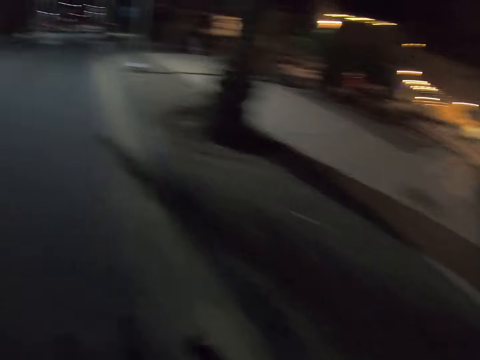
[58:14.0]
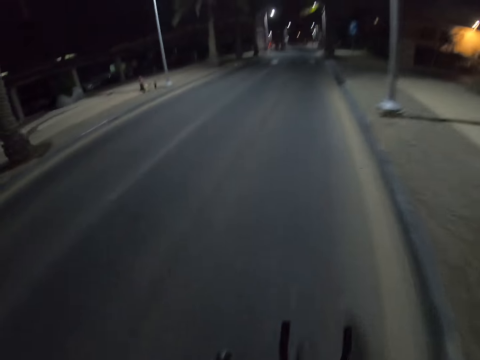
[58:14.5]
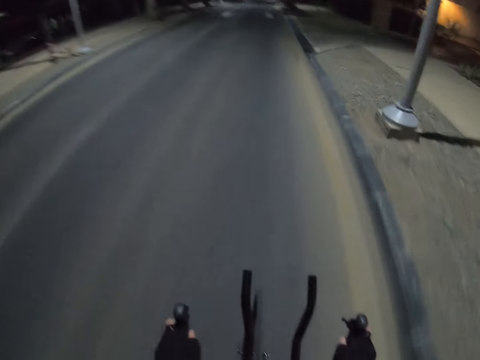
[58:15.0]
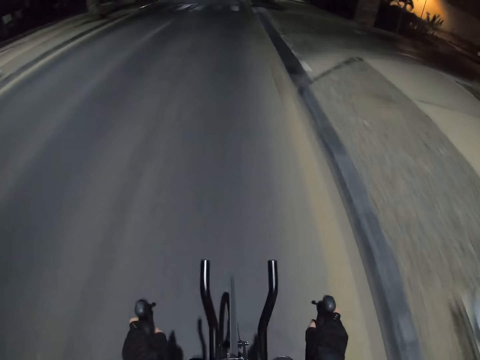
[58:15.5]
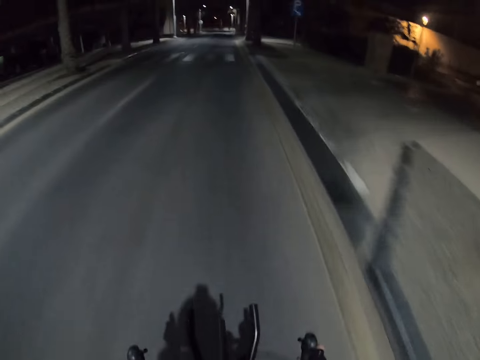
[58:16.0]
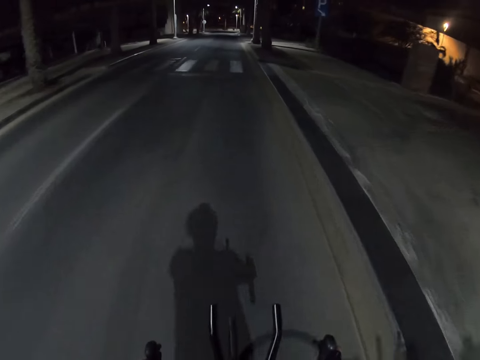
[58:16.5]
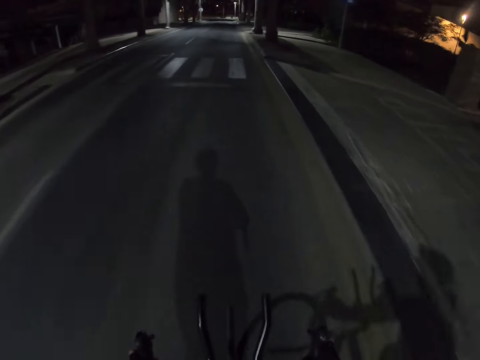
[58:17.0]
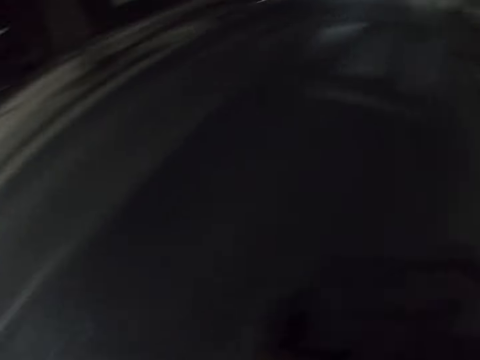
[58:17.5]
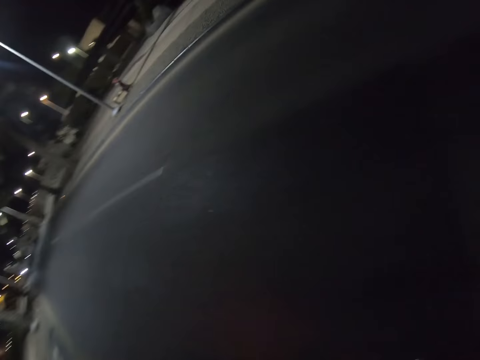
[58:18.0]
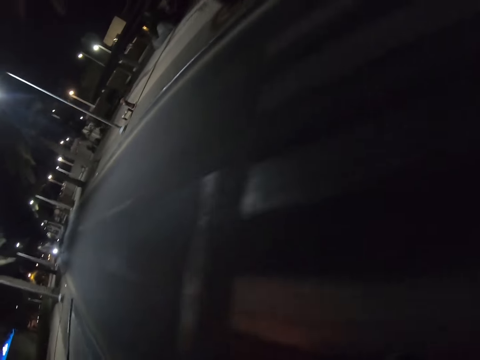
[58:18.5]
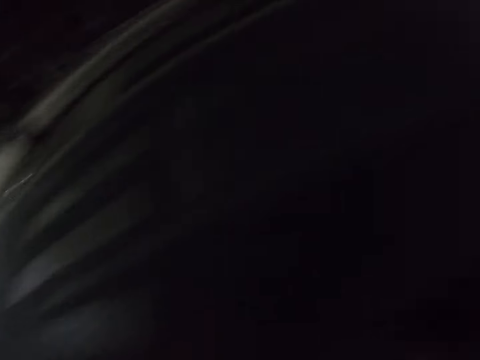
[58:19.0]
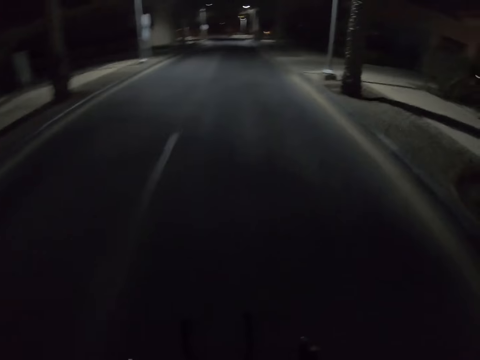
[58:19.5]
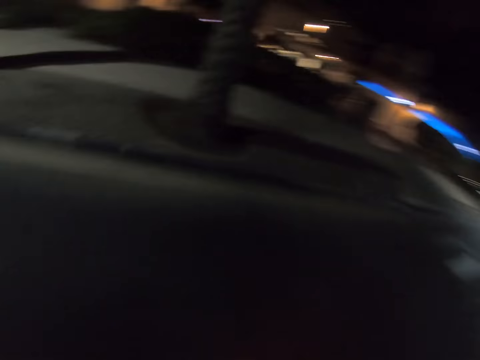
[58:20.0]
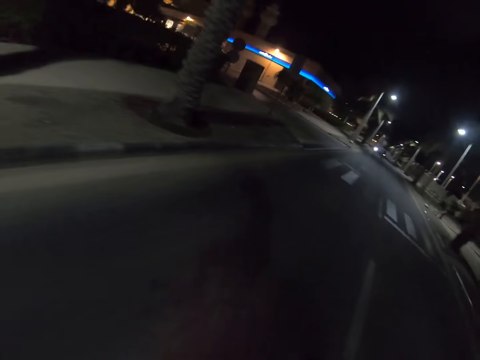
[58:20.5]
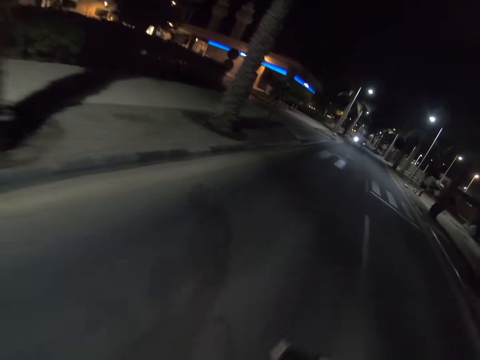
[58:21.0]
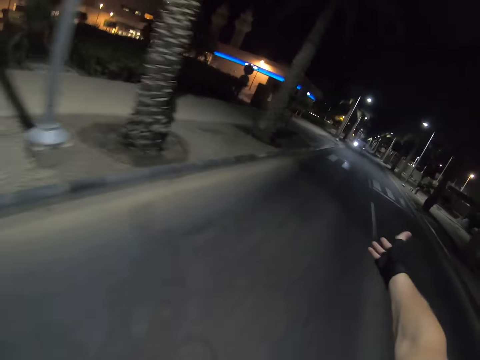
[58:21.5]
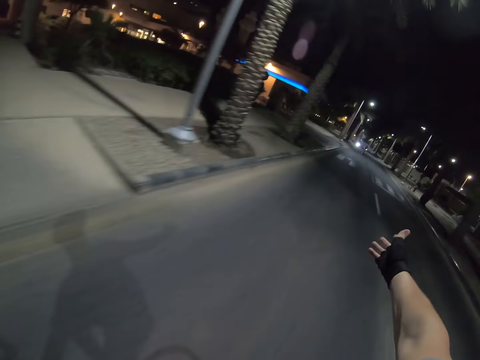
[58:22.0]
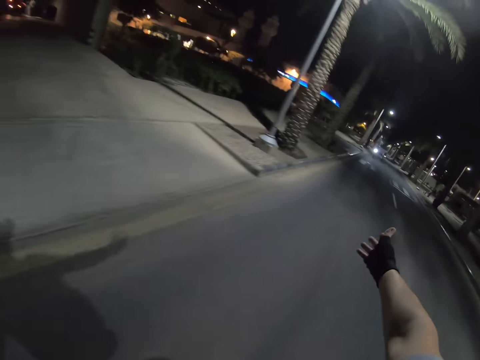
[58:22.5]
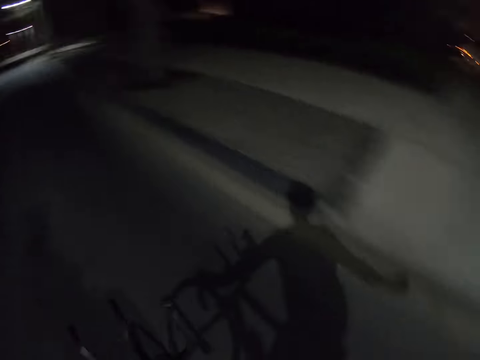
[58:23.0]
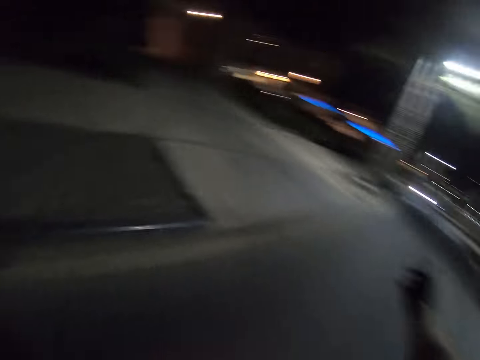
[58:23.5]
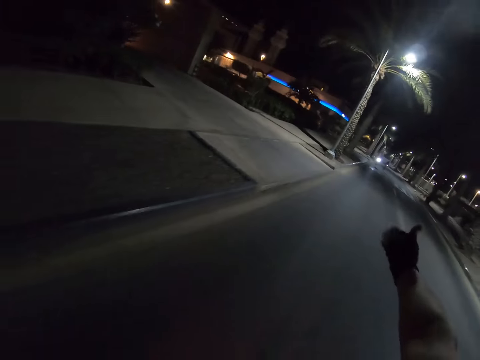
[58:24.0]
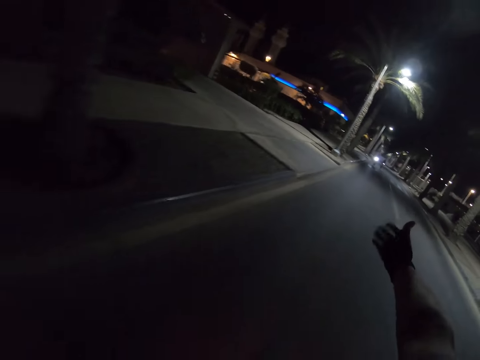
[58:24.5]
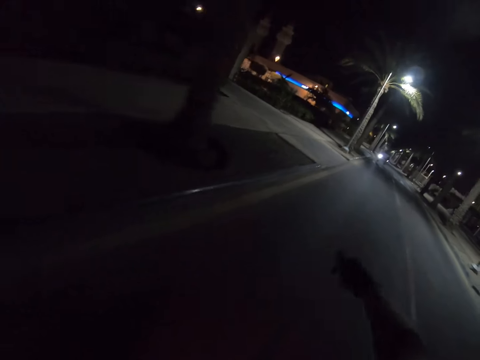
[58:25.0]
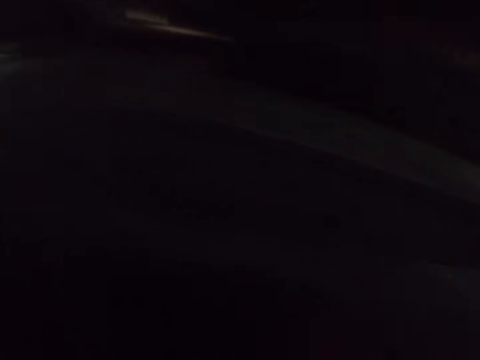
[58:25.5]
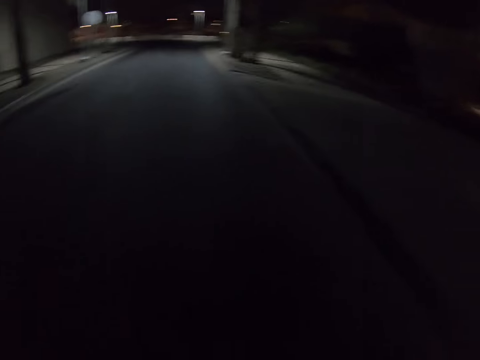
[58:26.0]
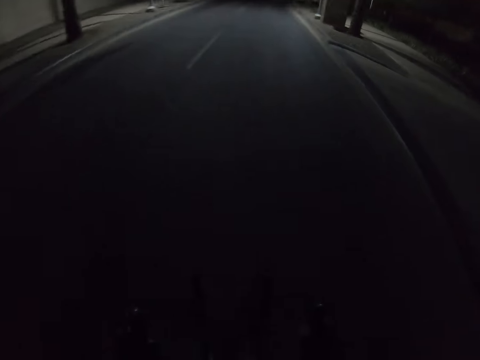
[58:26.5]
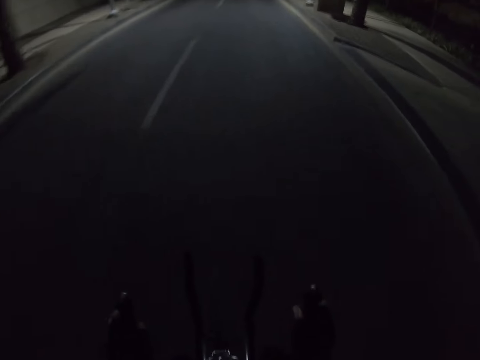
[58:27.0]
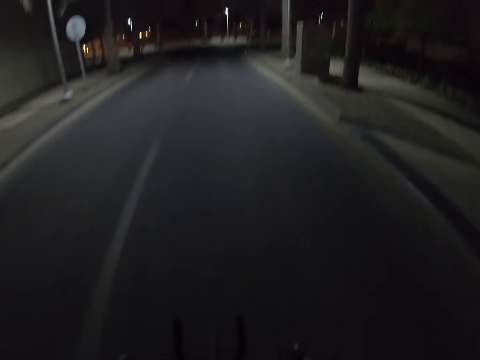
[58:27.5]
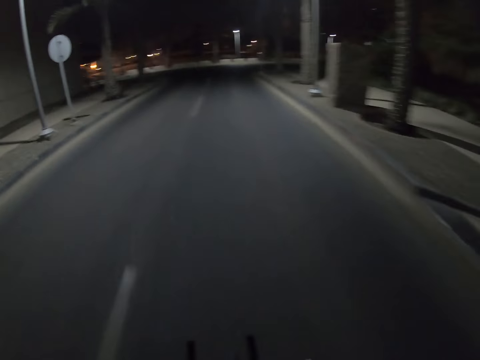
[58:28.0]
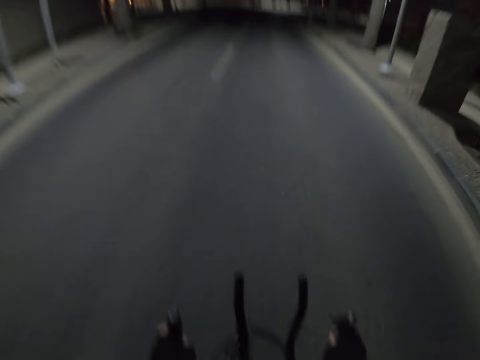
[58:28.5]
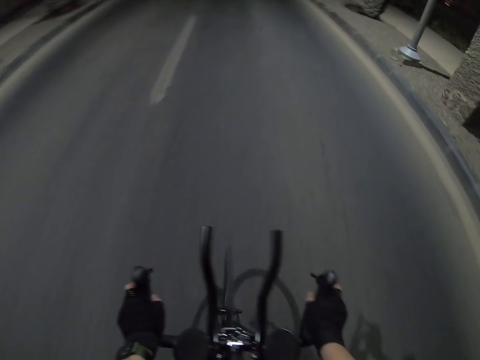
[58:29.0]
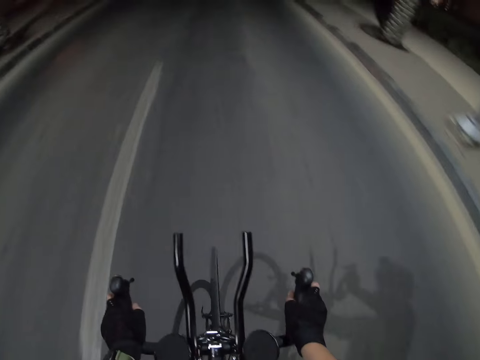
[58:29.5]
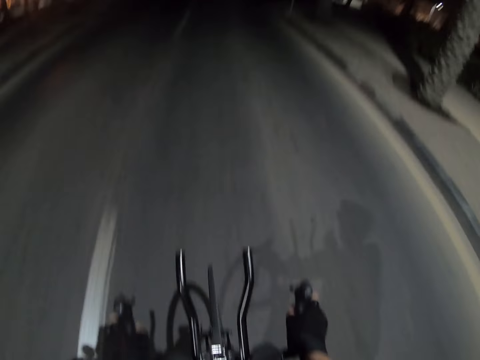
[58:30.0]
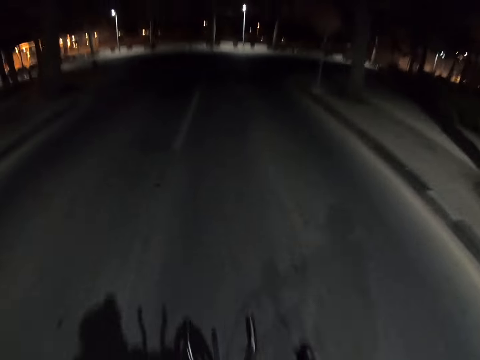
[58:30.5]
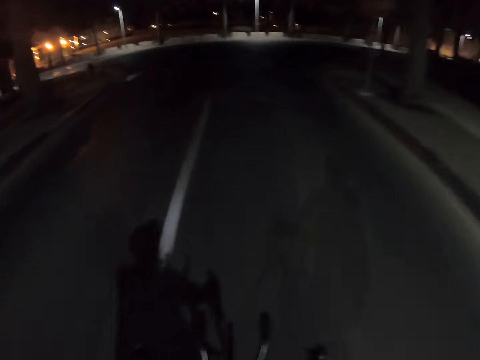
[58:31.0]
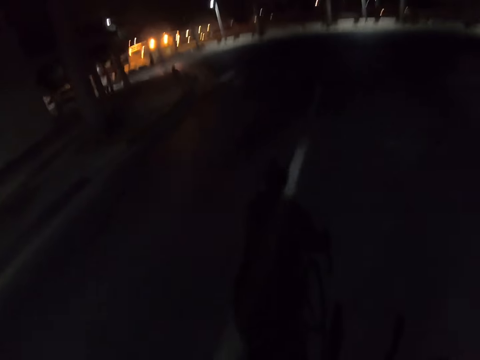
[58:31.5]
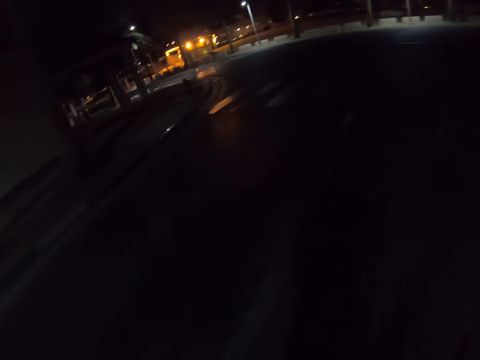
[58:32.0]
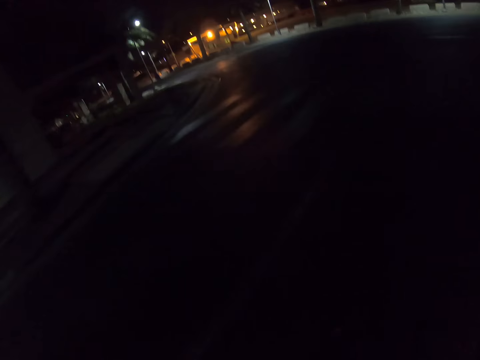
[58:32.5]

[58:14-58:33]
The camera wearer looks sideways. They look ahead. They look back. They look ahead. They look down. They look ahead. They look down. They look ahead.

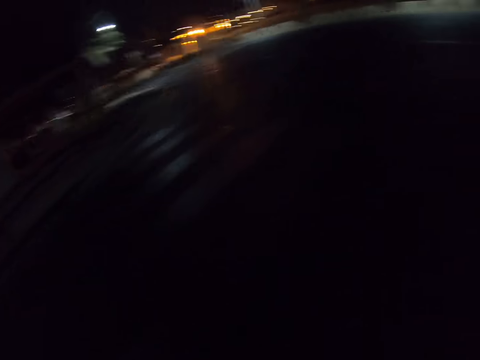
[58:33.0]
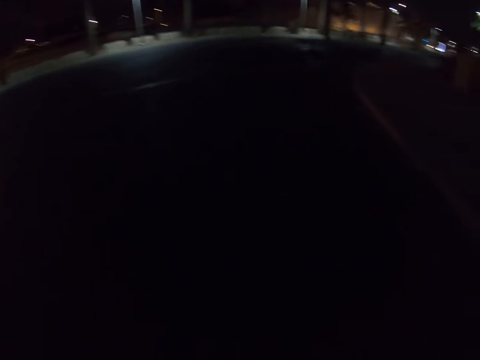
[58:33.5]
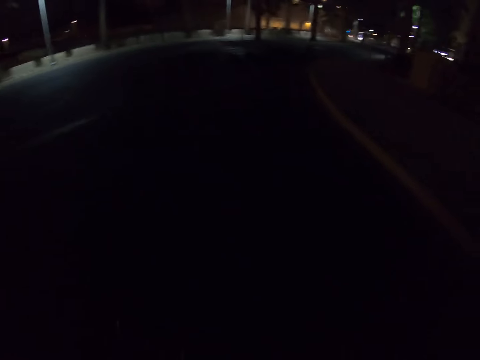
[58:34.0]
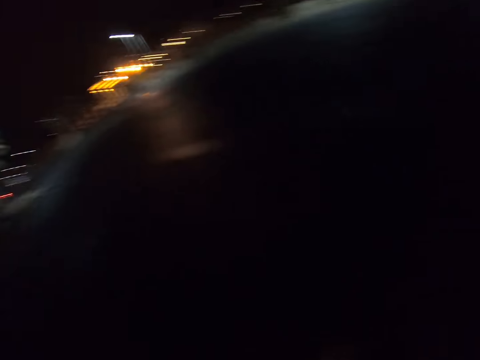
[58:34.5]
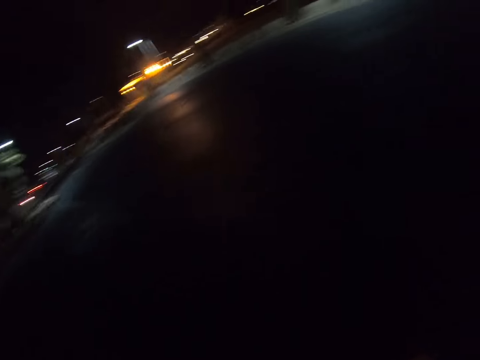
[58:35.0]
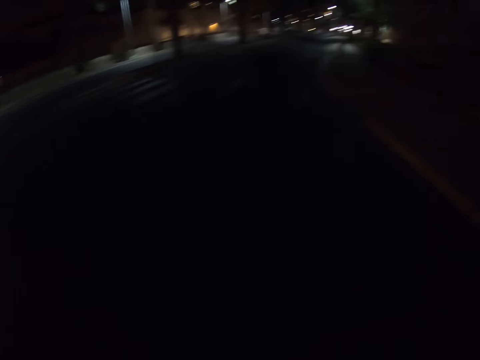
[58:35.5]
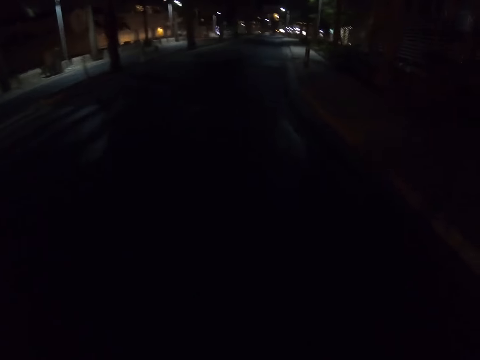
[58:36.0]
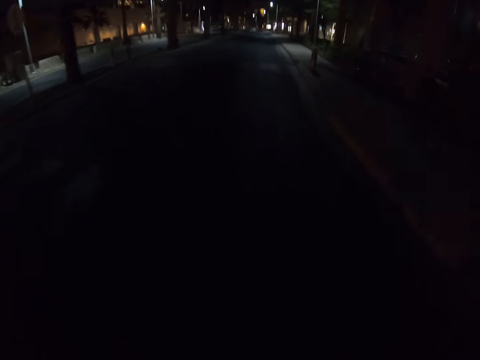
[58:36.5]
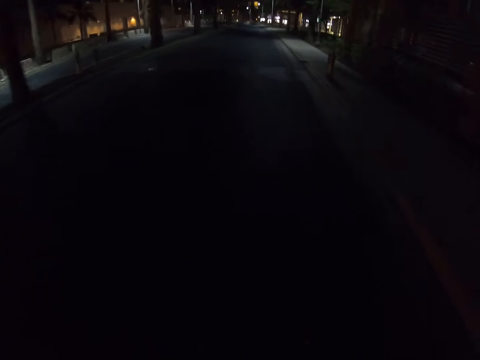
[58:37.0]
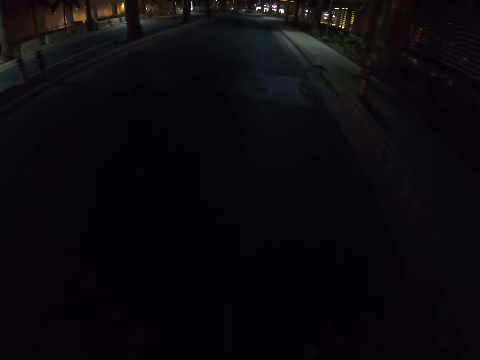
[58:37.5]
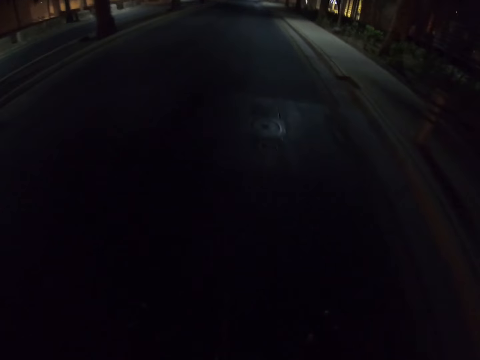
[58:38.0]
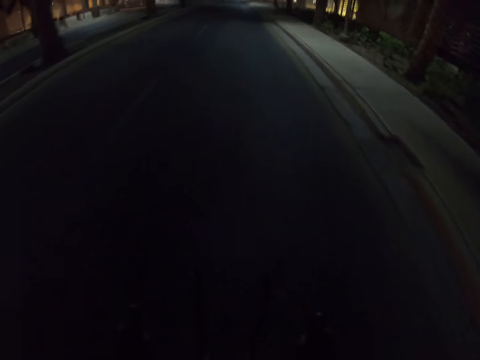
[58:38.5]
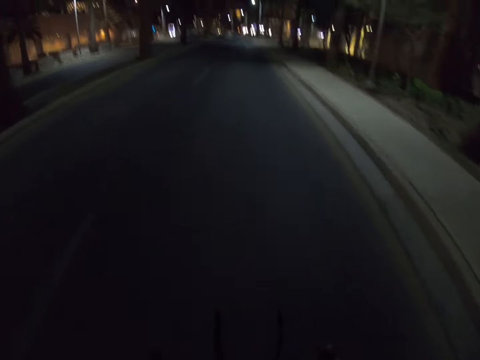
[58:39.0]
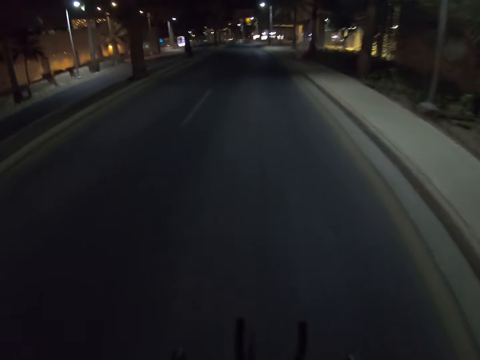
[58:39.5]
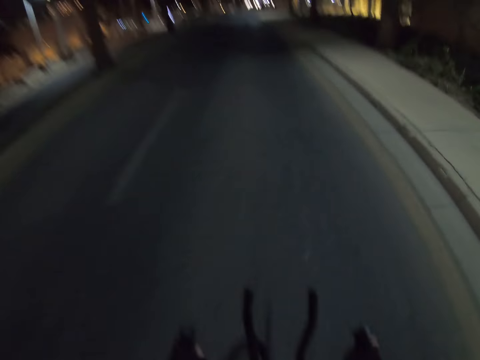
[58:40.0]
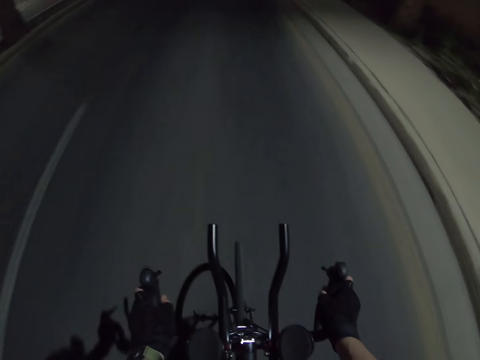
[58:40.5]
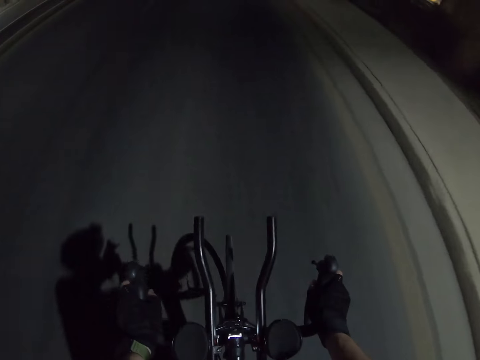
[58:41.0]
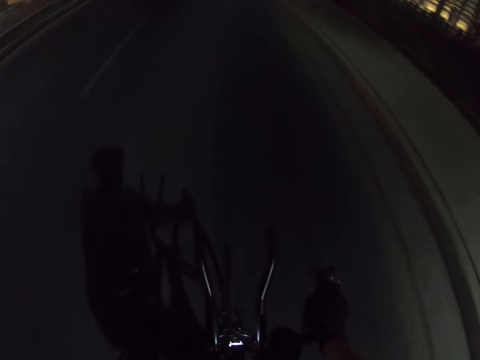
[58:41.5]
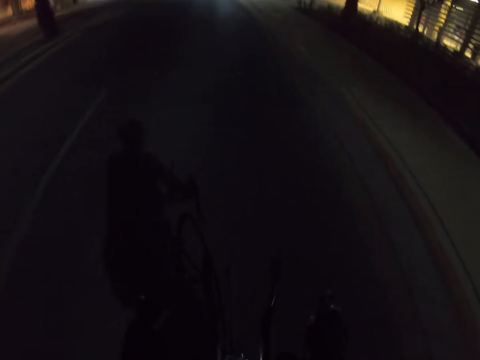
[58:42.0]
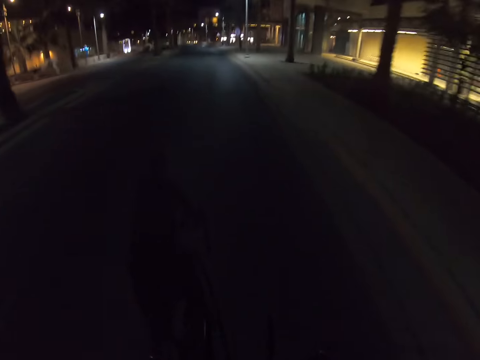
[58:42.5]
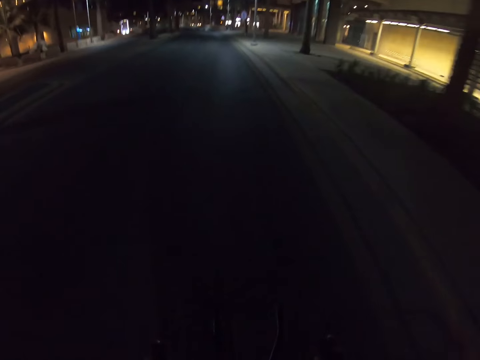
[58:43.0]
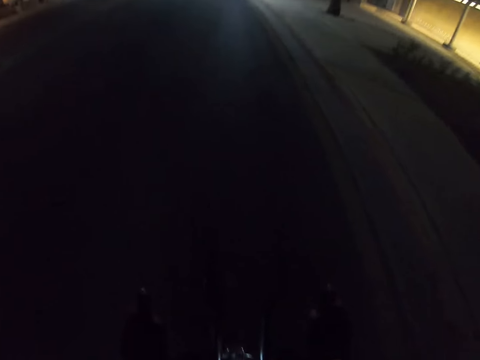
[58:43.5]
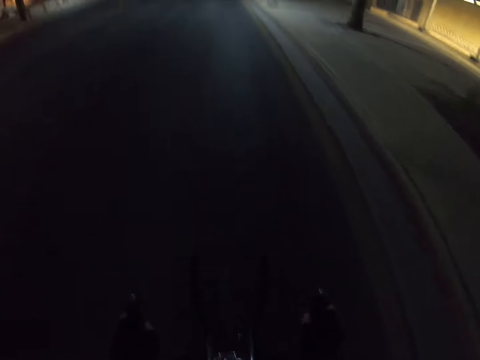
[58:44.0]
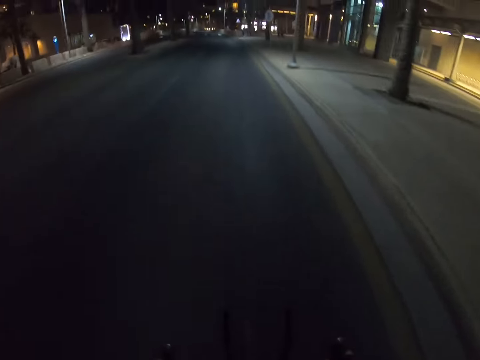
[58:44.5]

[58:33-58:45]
The camera wearer looks down. They look ahead. They look down.
